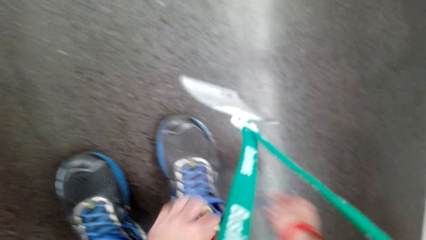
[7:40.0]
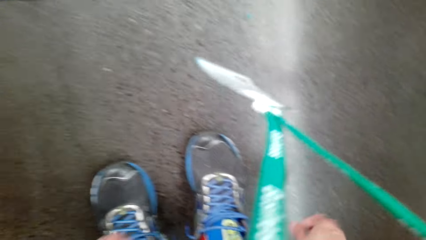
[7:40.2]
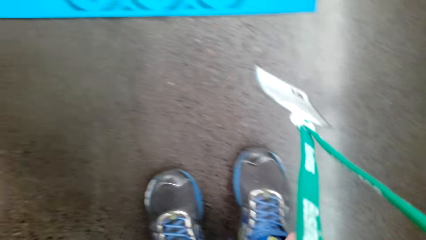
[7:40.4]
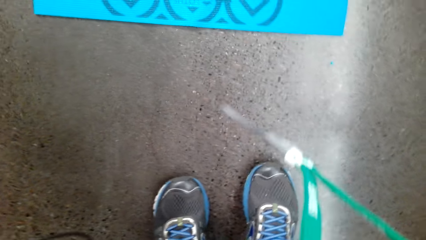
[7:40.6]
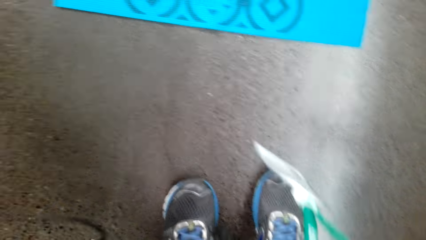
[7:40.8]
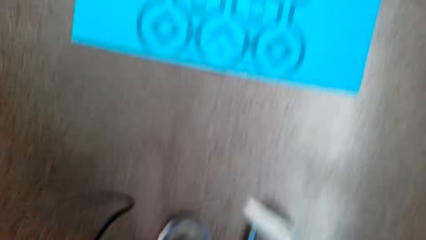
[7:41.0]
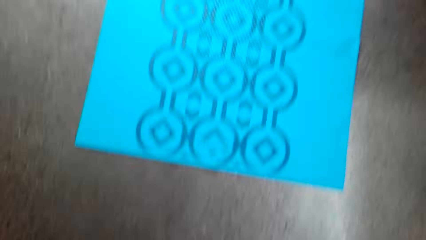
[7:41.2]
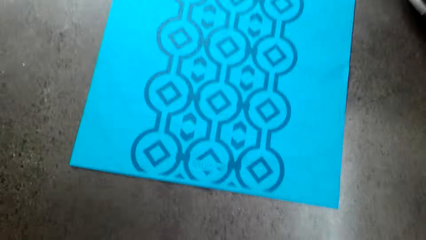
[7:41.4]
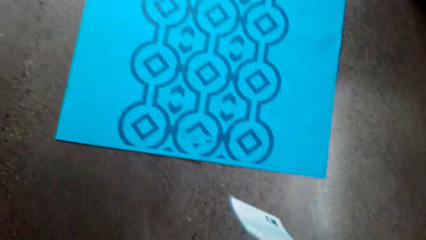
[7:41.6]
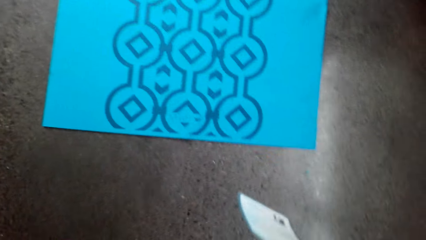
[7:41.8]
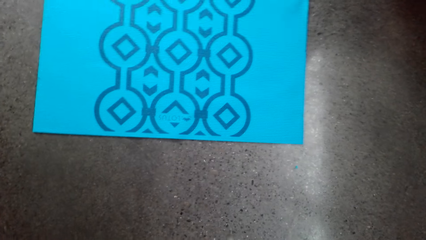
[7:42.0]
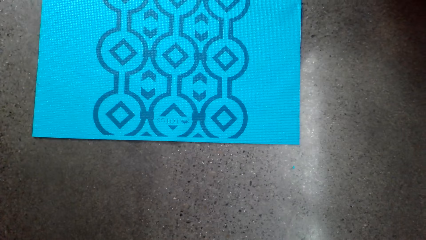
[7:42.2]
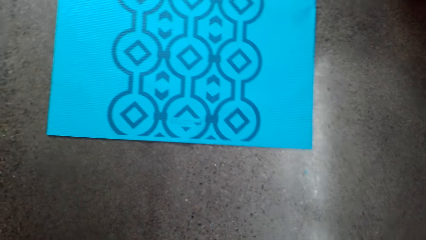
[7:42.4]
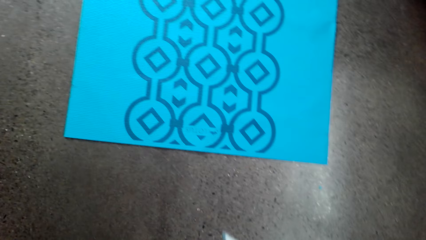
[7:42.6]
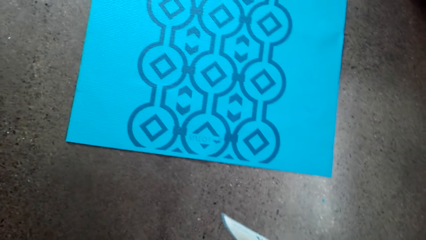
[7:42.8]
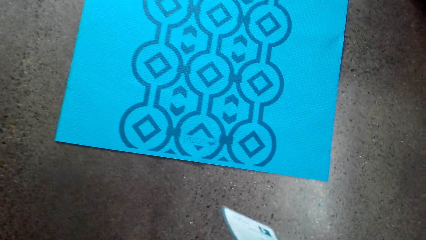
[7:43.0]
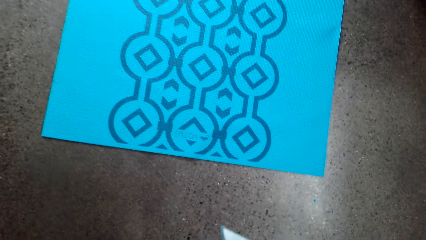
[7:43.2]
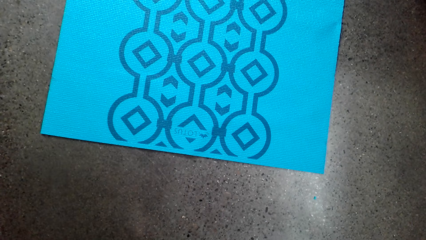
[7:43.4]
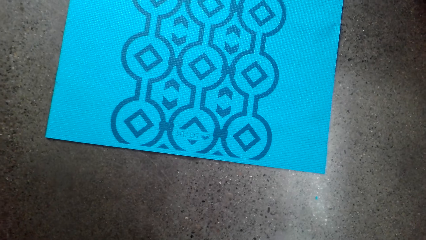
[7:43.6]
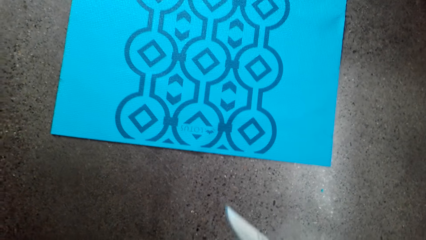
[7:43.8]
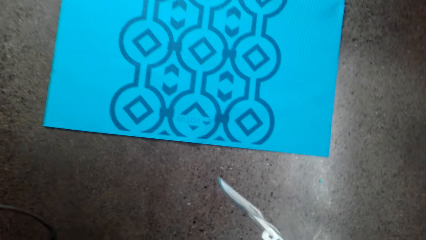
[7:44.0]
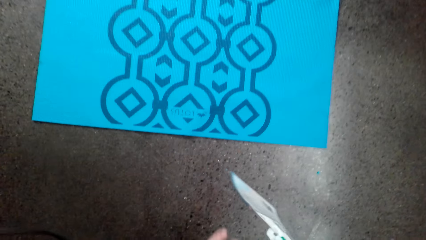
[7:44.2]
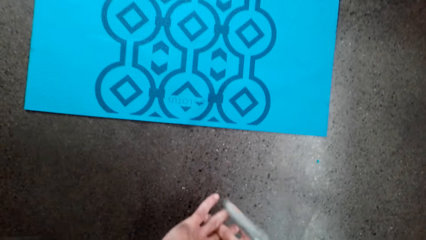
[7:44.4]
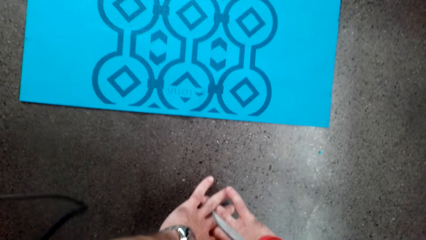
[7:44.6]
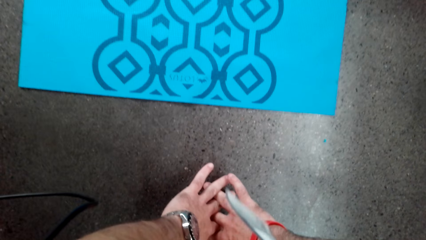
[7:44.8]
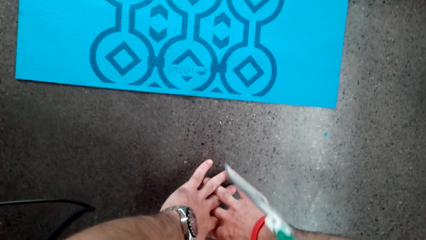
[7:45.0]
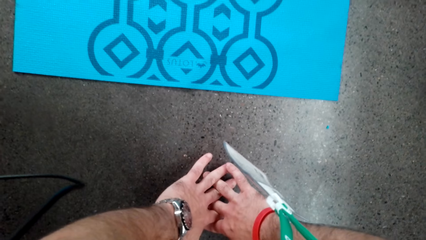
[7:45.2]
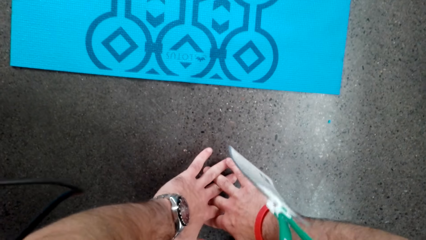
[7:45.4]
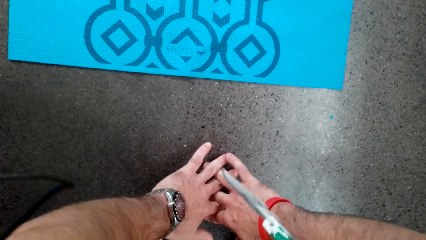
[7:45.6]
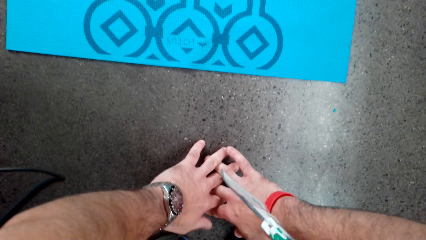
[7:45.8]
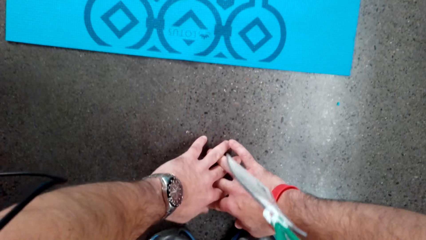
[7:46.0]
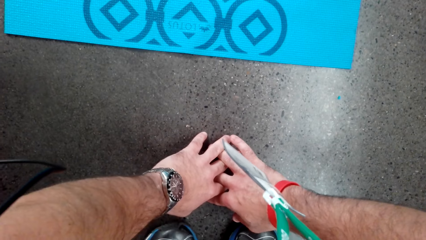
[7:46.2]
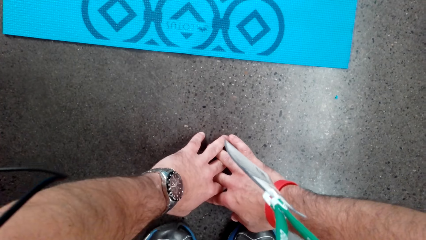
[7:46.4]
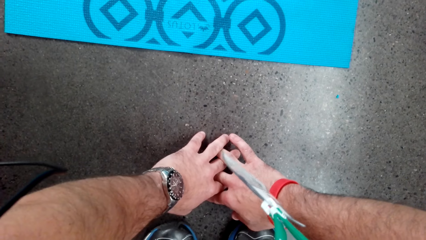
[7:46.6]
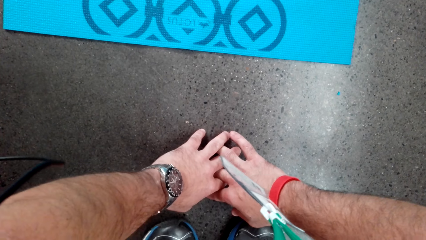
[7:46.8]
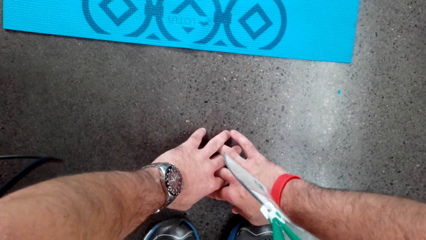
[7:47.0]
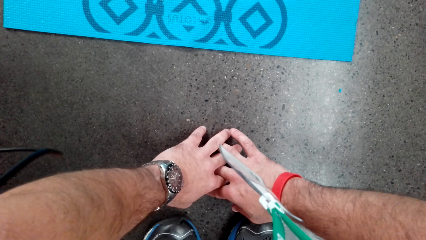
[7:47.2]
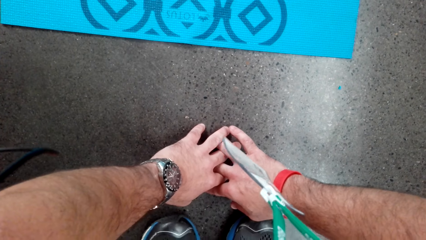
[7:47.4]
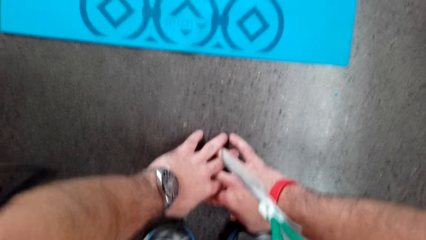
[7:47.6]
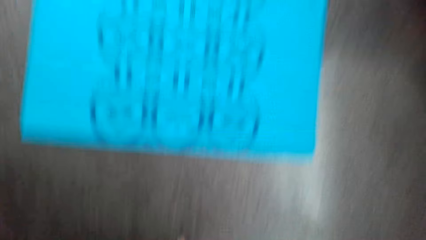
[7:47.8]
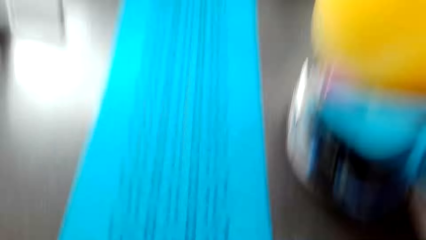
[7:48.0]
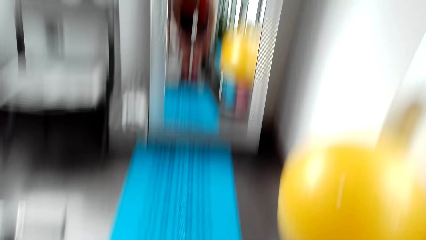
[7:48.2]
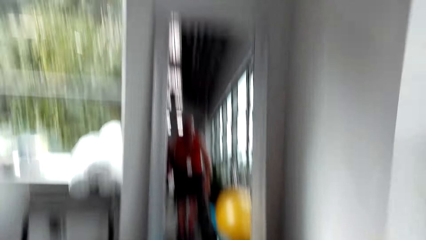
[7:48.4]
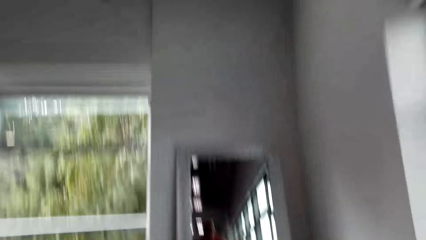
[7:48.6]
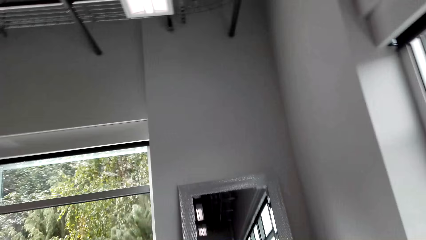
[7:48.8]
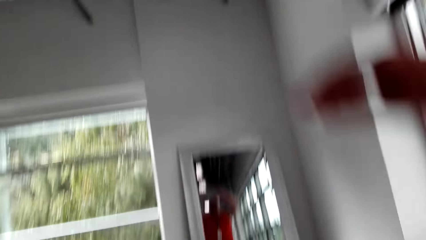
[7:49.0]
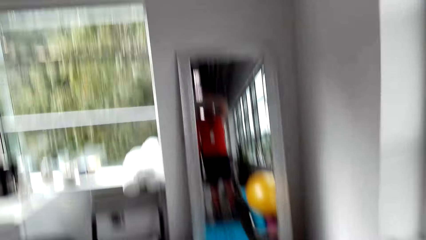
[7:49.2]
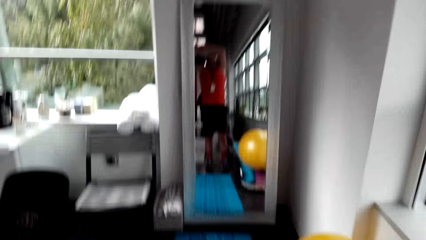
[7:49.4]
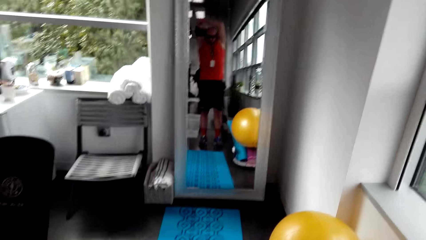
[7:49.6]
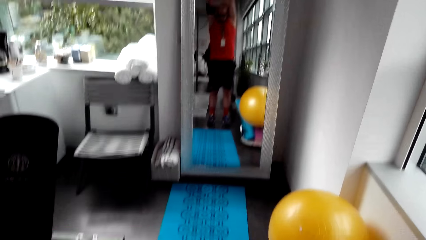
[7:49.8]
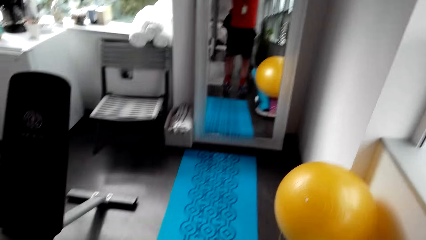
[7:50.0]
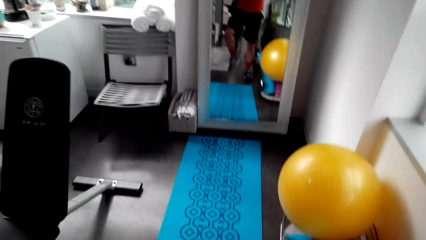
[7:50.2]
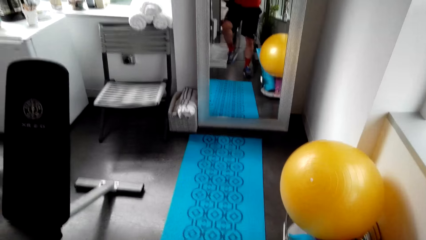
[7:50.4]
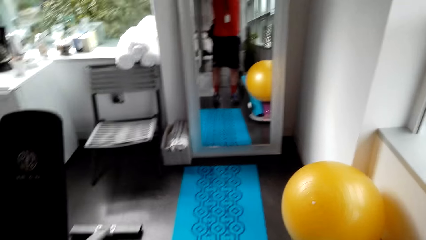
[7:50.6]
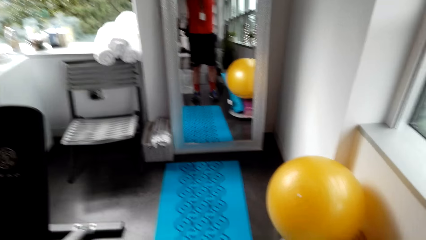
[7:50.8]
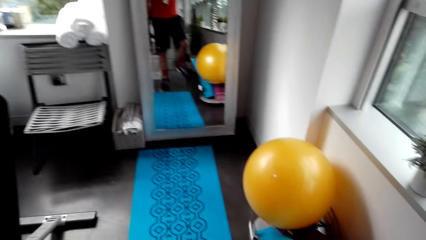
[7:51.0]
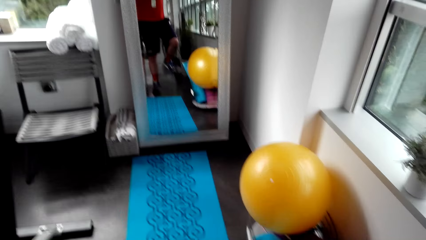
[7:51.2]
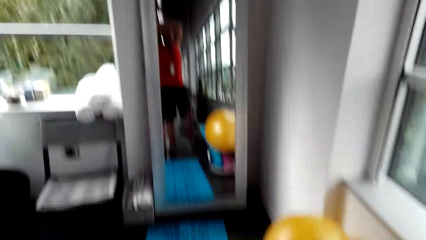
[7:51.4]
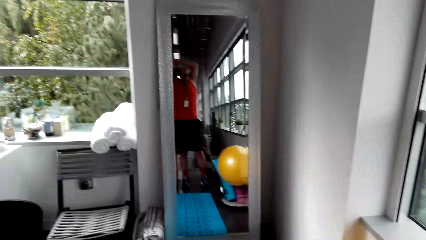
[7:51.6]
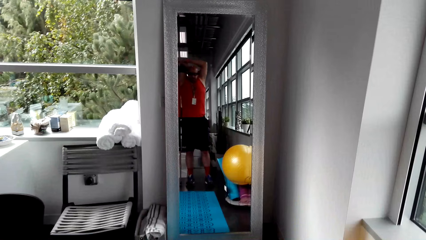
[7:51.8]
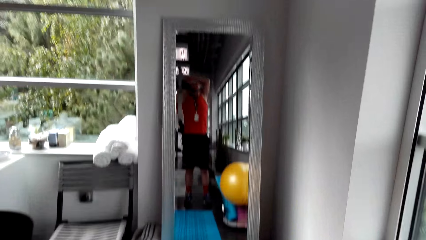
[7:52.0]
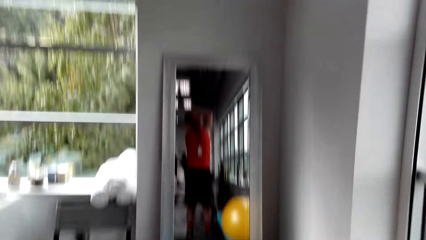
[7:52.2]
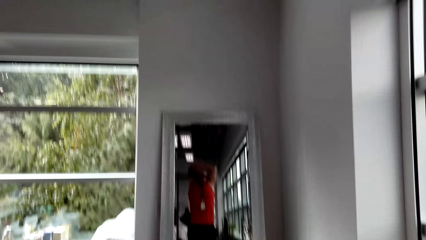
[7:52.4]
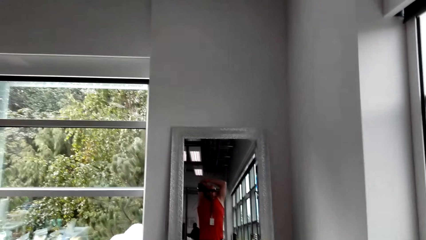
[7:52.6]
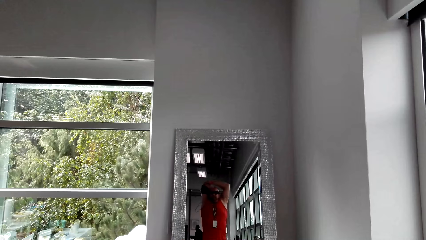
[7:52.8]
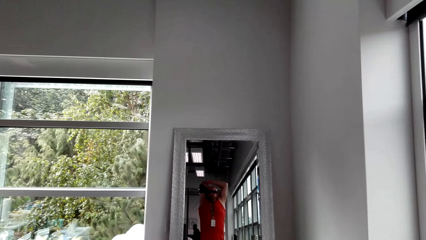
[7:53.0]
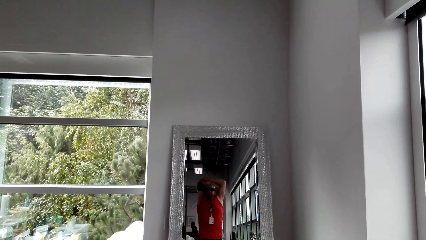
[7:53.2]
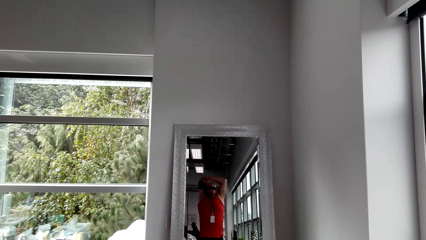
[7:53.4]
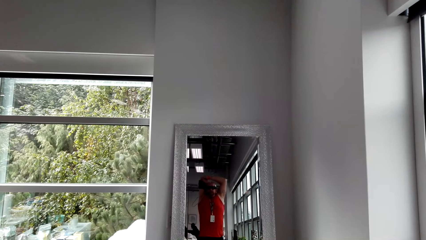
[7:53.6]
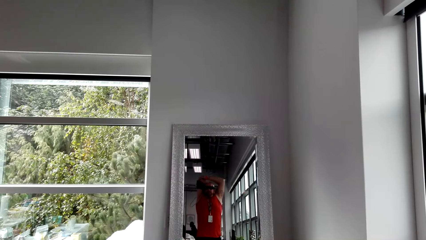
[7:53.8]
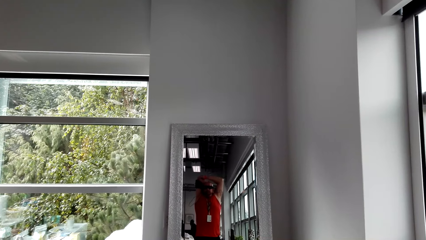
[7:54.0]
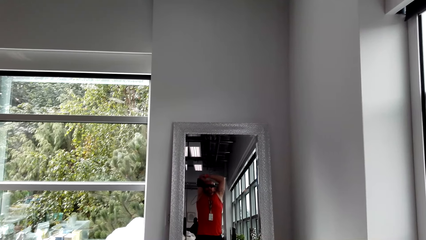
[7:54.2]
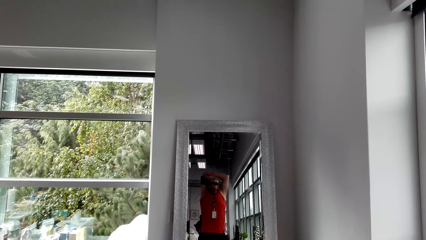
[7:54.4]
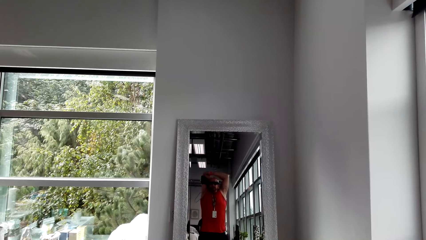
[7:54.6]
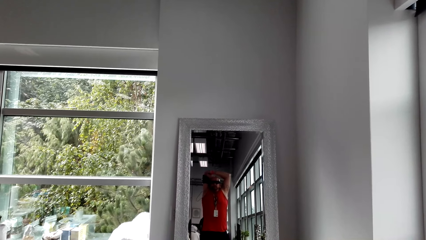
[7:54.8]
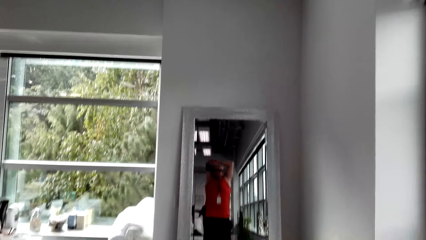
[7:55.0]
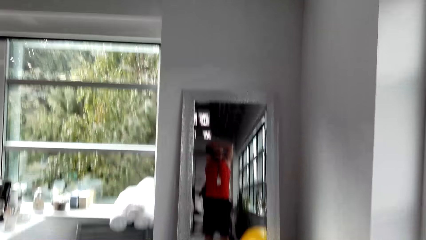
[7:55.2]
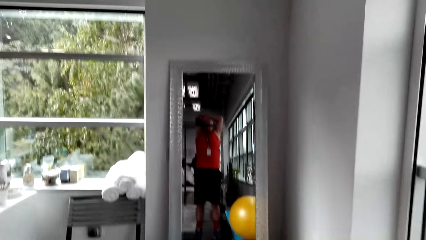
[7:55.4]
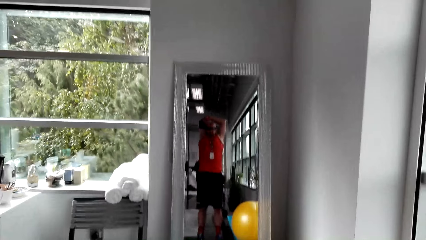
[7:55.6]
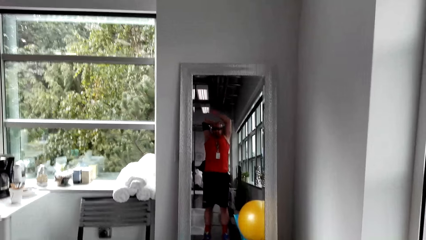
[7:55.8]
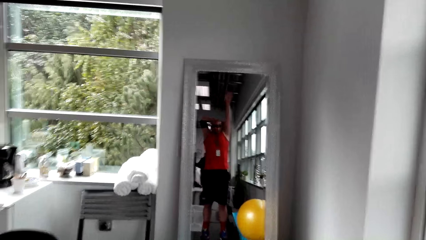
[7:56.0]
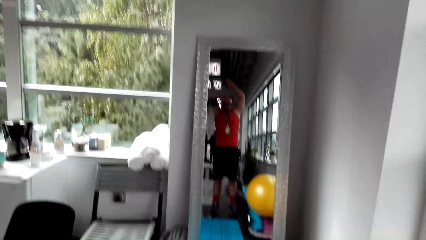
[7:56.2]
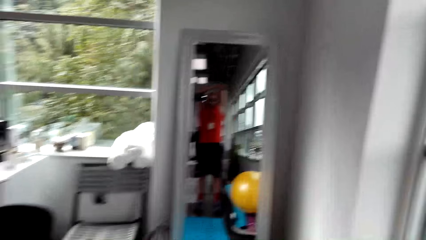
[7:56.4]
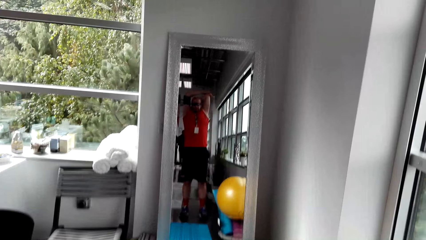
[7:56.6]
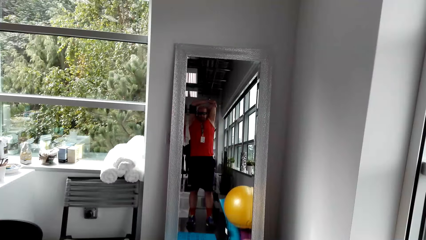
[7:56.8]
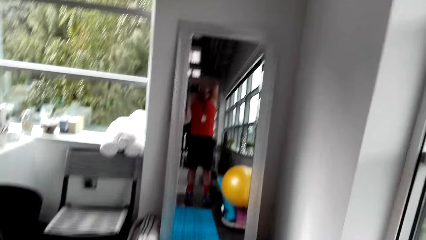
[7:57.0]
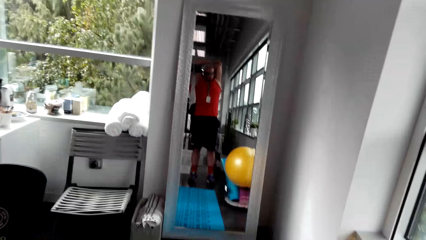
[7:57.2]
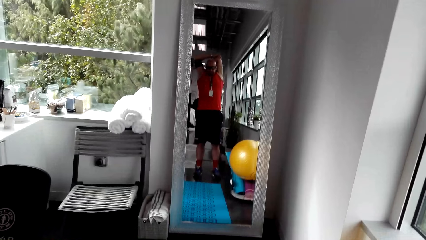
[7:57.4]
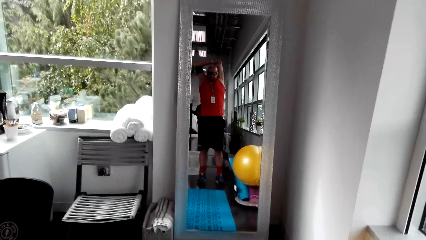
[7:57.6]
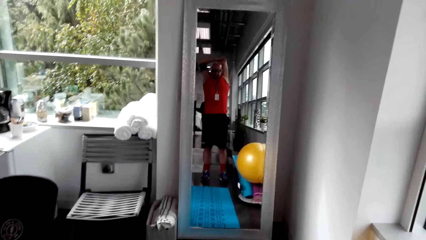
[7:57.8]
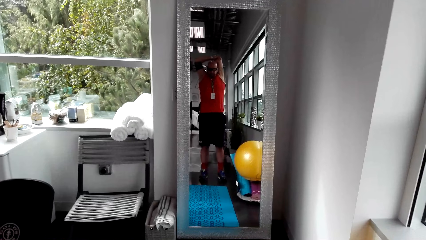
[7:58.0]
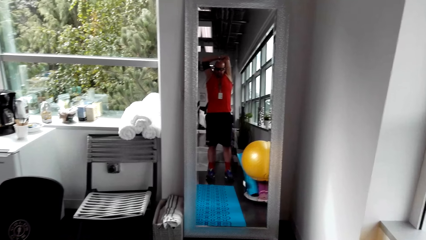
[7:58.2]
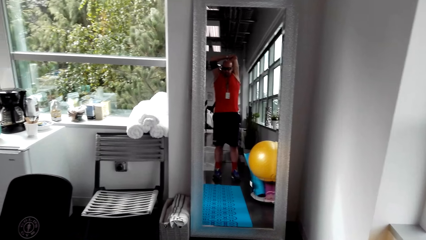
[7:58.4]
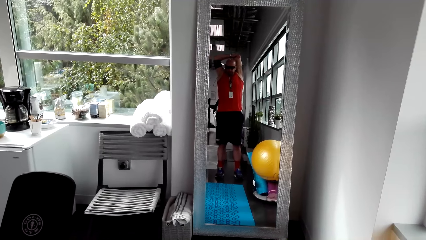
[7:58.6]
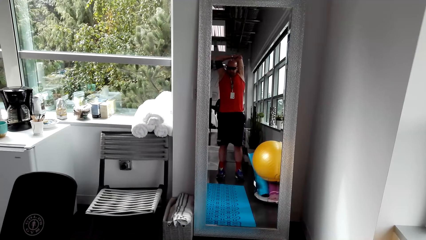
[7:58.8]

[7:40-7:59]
The camera wearer looks around. He does exercise. He looks up. He stretches his hands while standing up. He looks down. He looks at himself in the mirror.
